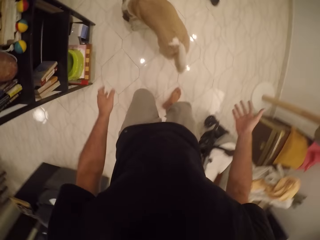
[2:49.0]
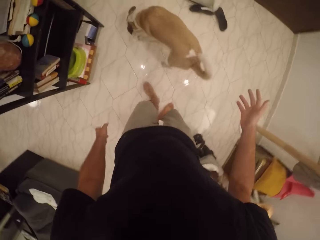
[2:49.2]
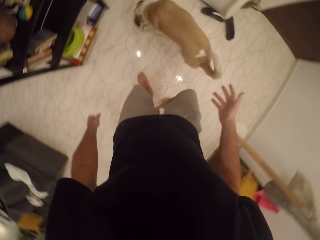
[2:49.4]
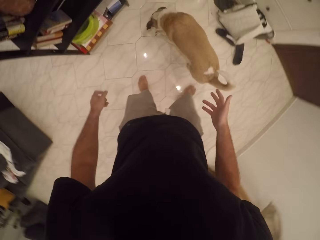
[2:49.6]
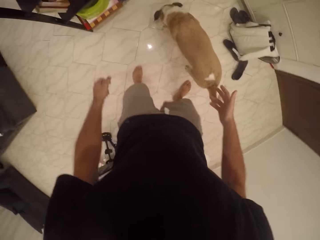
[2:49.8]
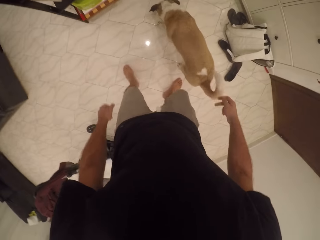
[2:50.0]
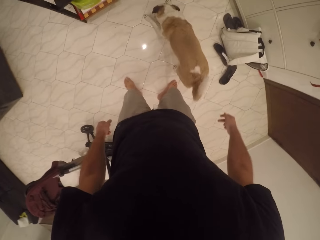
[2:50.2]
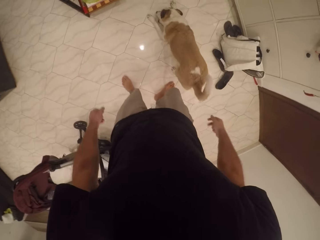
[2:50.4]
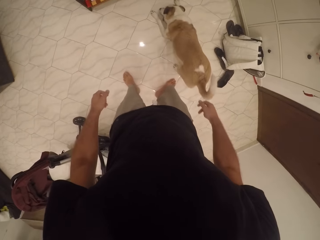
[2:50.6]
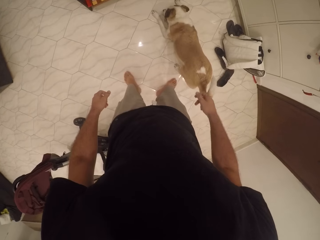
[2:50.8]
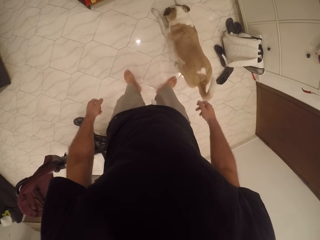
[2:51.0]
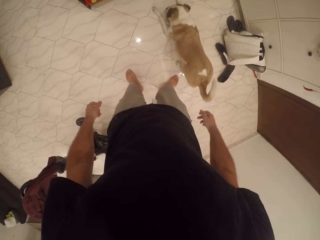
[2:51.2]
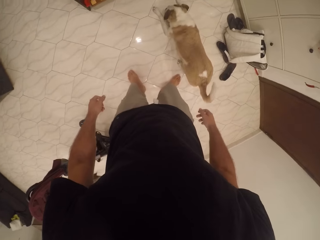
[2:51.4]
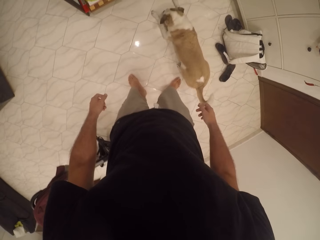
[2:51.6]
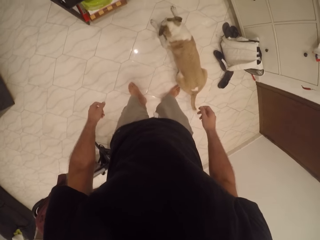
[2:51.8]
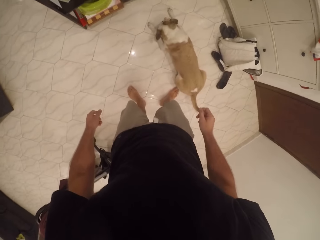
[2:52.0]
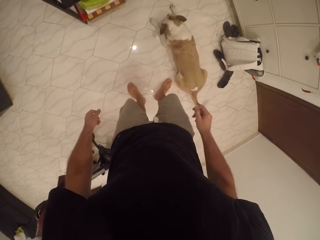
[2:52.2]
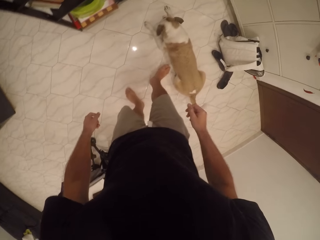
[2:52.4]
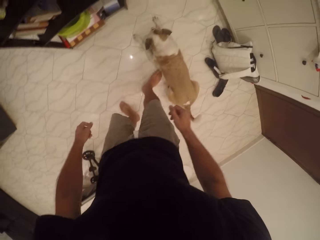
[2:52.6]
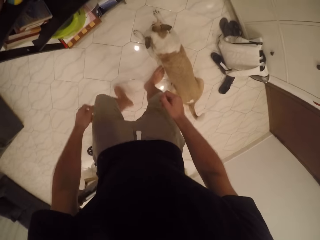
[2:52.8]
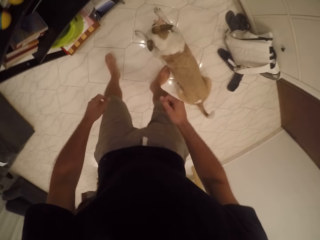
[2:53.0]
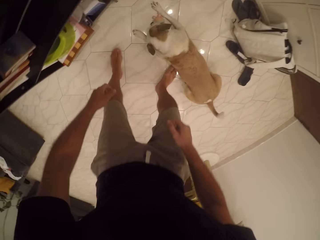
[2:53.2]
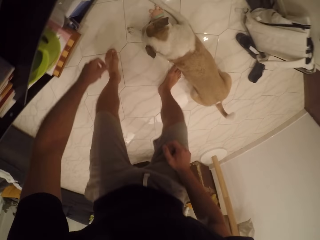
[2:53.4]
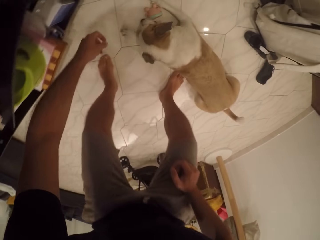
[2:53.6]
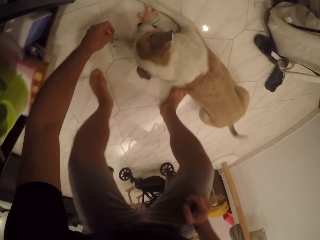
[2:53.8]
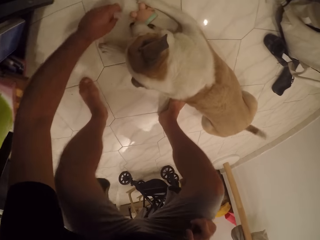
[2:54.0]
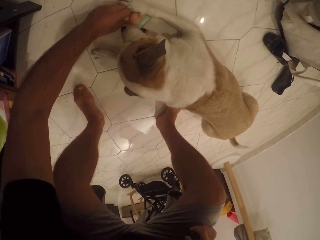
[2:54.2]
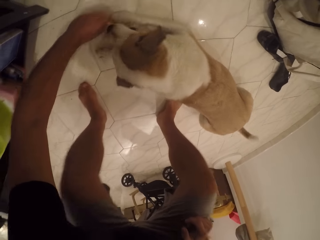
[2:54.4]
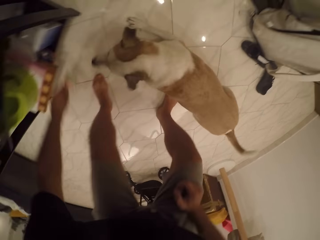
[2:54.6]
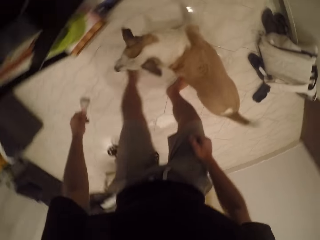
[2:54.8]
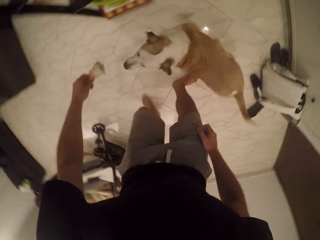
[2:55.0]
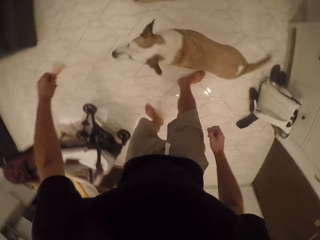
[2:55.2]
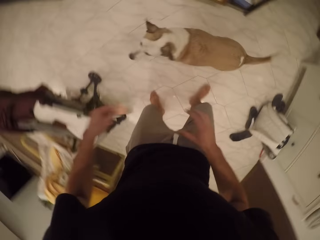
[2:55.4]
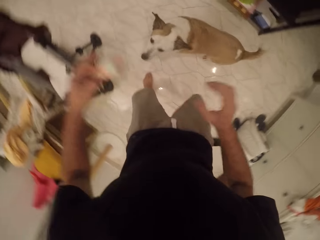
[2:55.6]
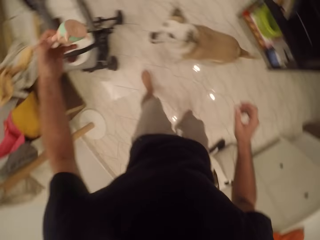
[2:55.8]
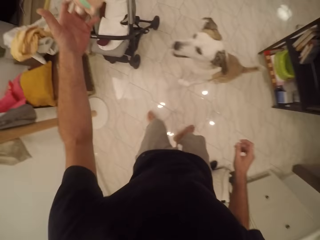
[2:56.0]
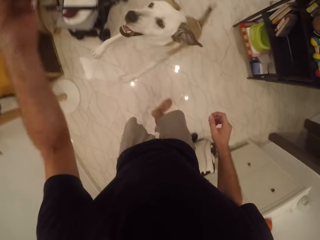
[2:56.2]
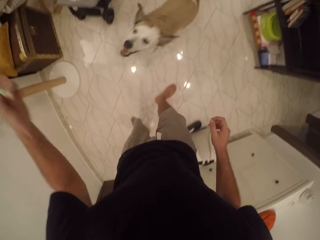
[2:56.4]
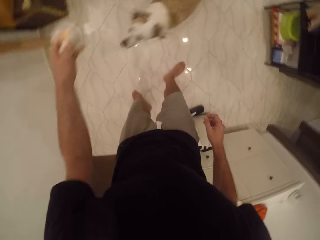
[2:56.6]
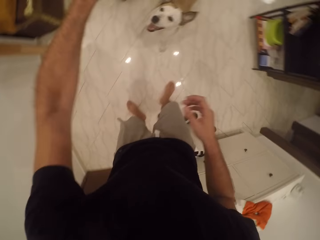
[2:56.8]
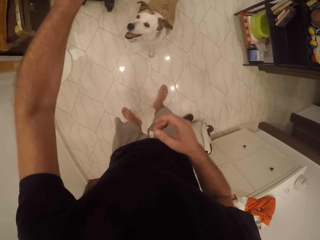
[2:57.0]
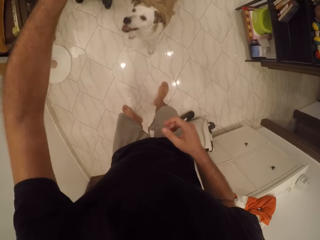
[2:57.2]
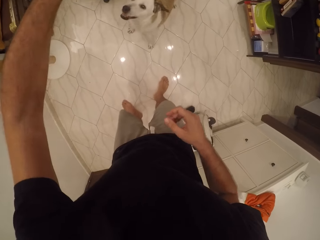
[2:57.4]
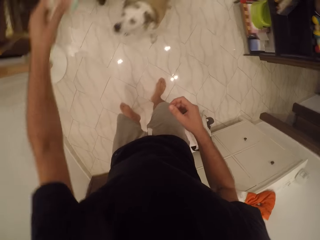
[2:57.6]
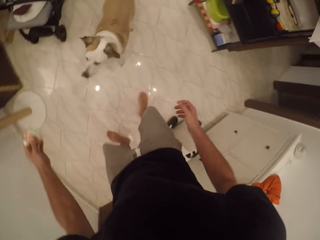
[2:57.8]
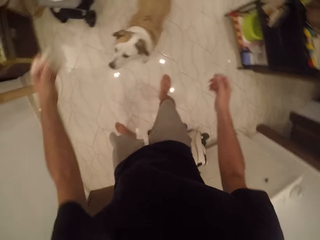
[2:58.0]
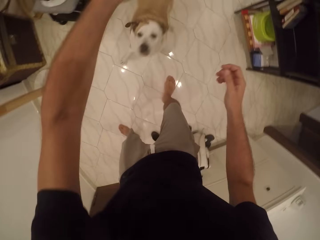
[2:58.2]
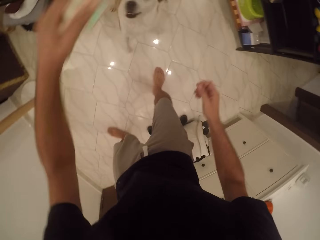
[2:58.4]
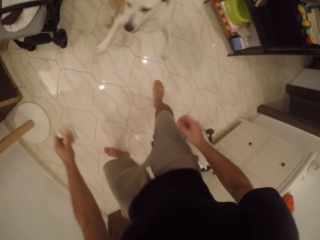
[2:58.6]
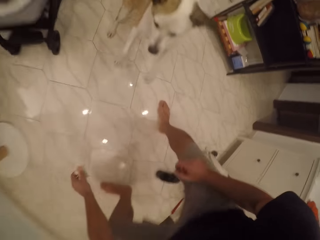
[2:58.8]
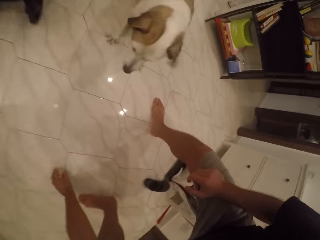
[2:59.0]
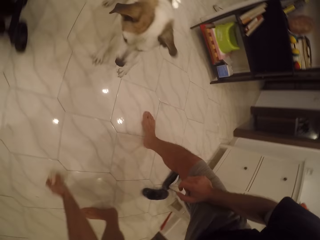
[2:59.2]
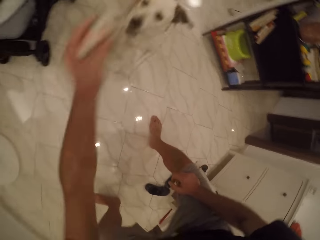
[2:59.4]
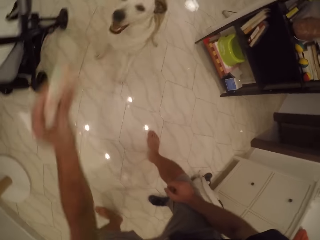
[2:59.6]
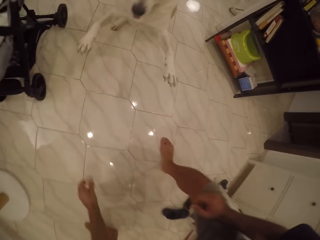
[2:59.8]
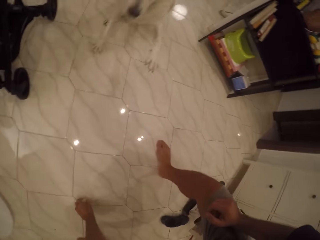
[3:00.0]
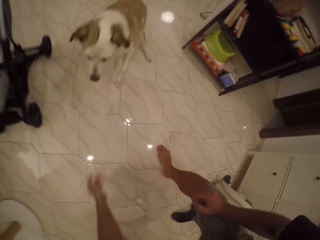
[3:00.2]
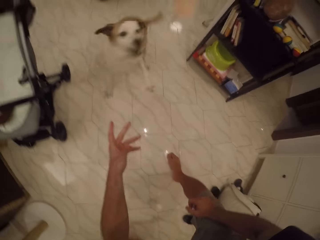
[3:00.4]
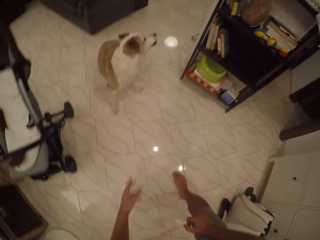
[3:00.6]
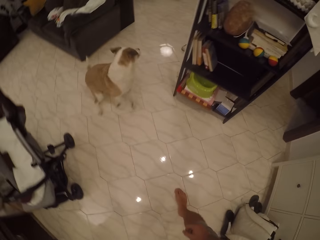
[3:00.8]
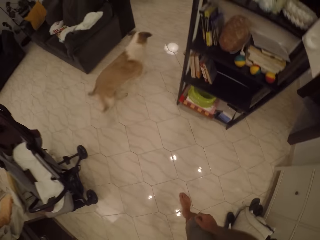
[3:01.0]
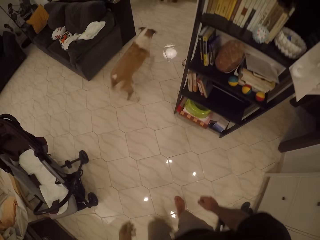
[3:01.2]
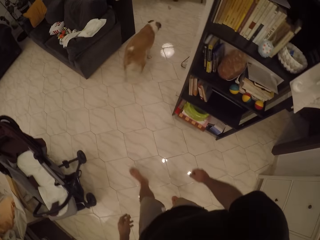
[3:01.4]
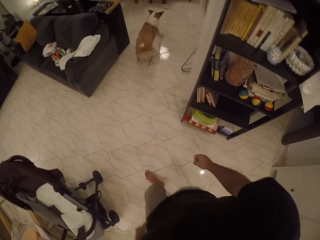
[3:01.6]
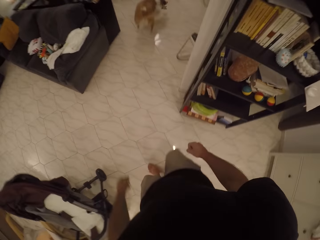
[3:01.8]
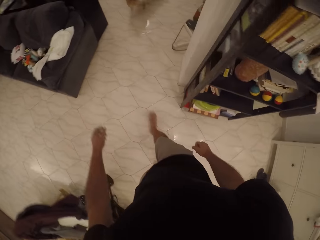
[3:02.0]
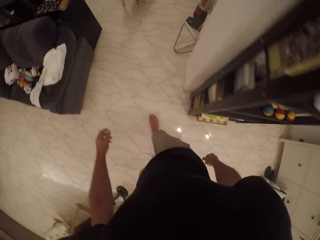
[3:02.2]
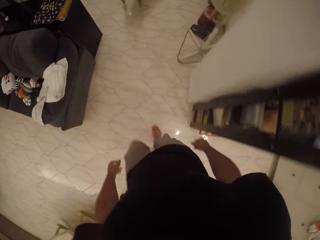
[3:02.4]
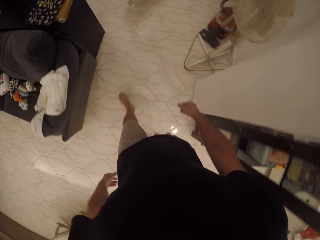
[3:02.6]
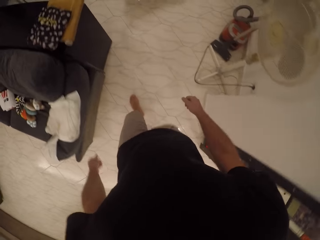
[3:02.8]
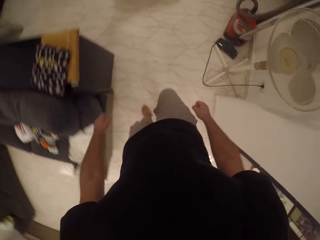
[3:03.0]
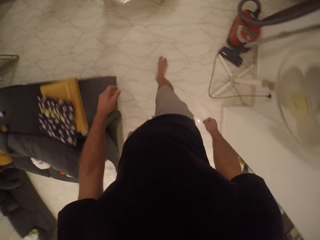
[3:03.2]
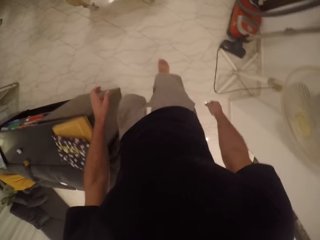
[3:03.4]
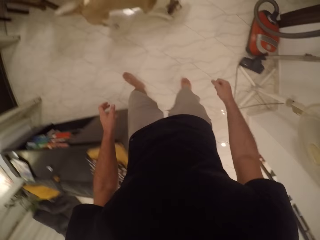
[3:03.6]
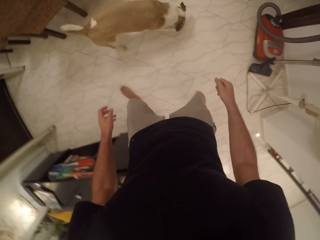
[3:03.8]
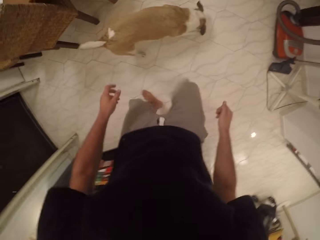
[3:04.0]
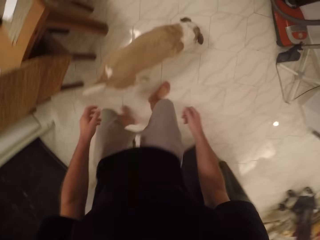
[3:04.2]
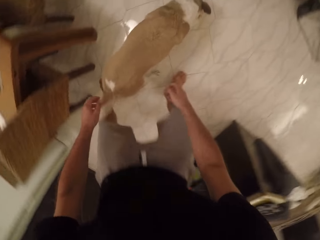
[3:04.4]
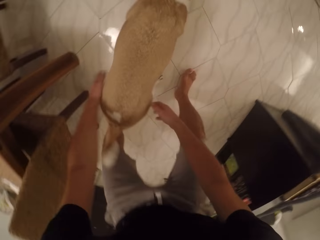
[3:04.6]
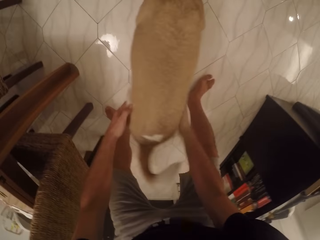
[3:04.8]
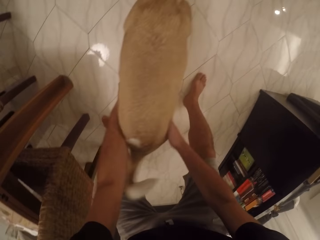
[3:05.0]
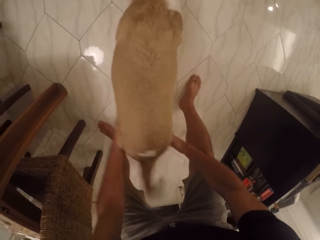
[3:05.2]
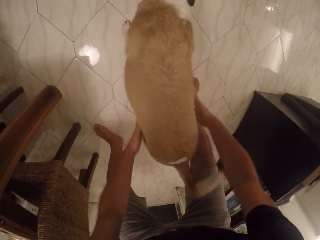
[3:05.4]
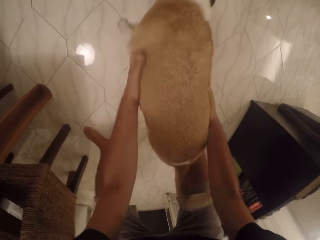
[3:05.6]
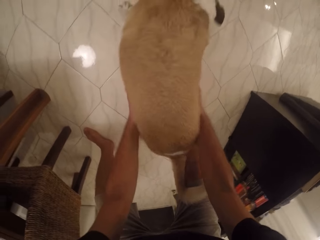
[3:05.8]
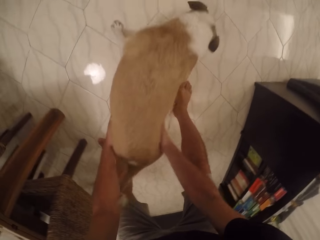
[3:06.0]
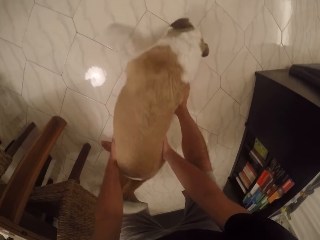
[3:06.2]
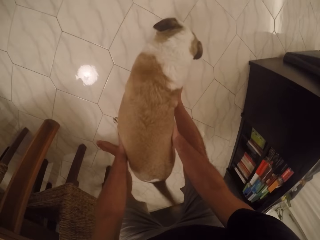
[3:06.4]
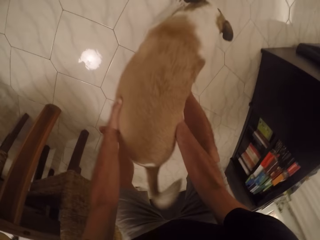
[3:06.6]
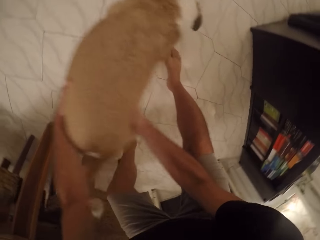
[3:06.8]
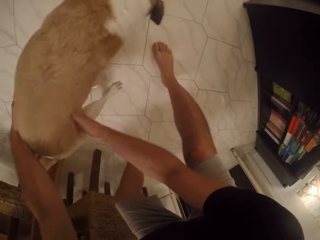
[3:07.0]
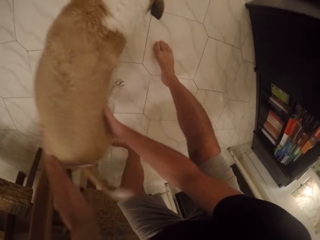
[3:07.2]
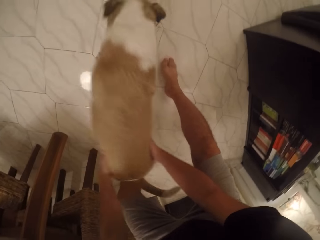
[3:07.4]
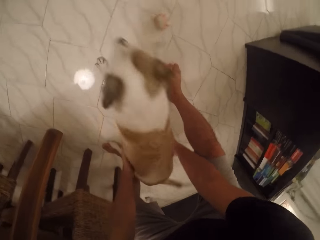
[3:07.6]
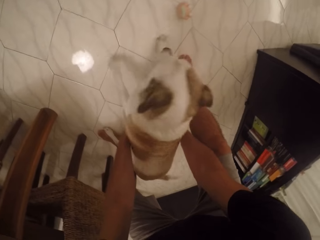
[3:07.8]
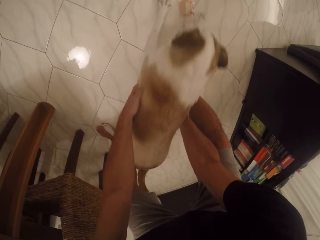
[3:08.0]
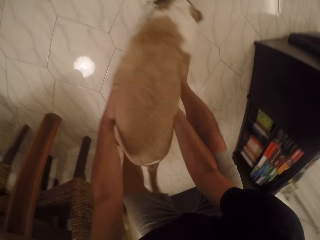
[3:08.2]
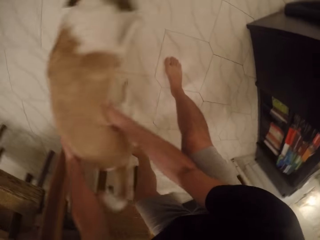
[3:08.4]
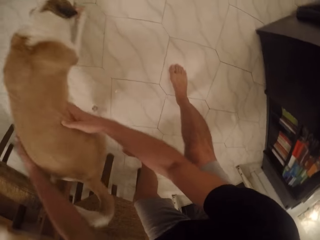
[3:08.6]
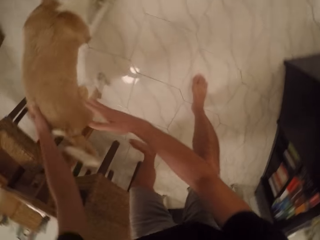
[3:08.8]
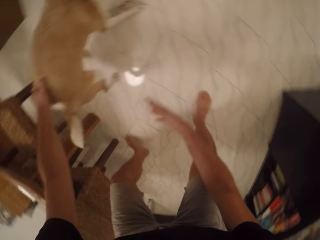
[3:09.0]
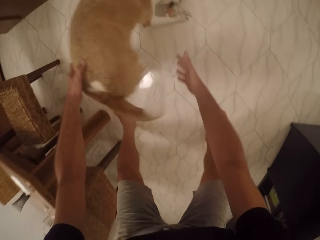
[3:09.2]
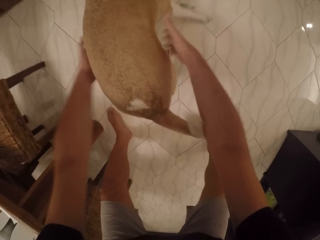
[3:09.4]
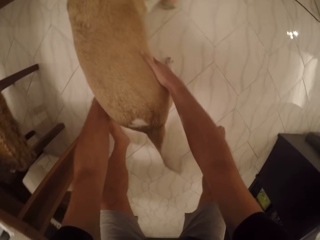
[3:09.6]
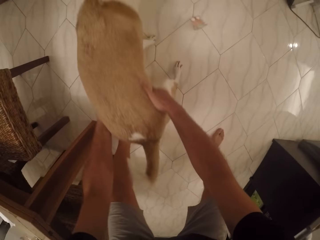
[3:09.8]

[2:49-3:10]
The camera wearer stares at the dog. They bend towards the dog, take the toy from the dog and stand up. They play with the dog. They play with the dog toy. They throw the dog toy to the dog. They follow the dog. They walk. They bend towards the dog, play with the dog and touch the dog.
